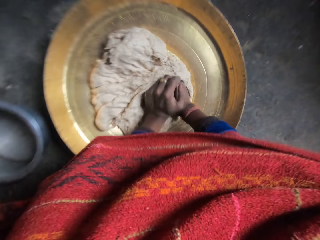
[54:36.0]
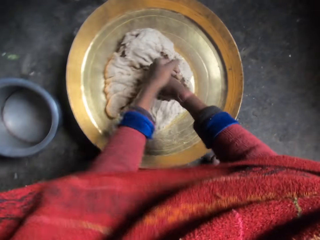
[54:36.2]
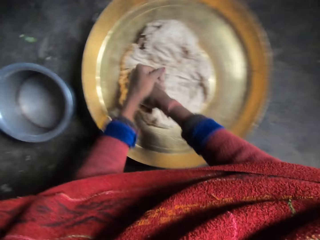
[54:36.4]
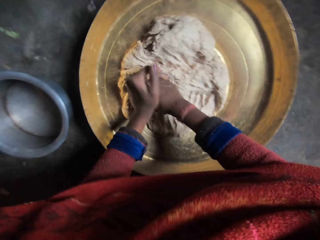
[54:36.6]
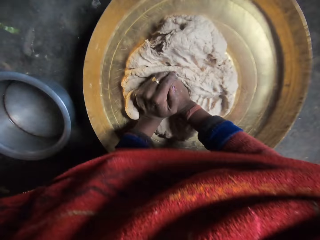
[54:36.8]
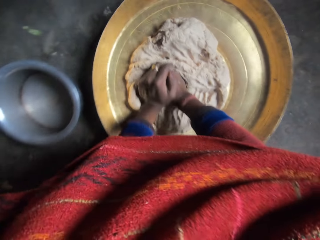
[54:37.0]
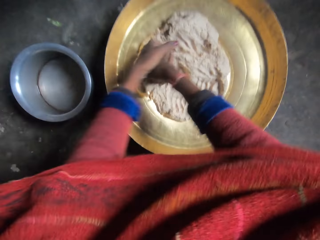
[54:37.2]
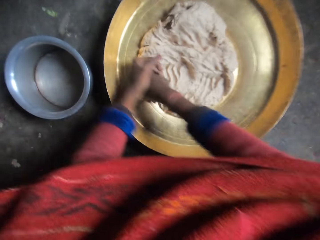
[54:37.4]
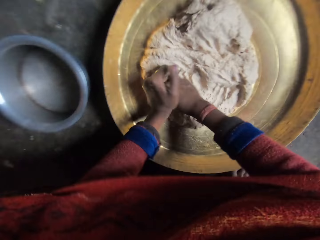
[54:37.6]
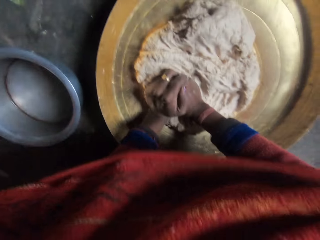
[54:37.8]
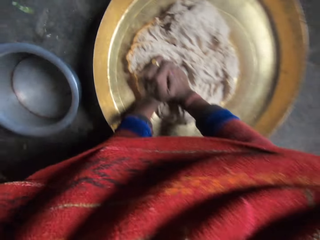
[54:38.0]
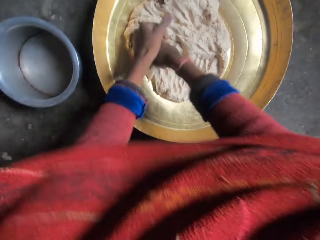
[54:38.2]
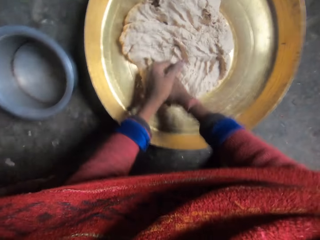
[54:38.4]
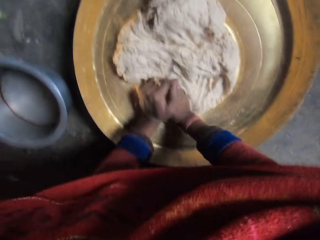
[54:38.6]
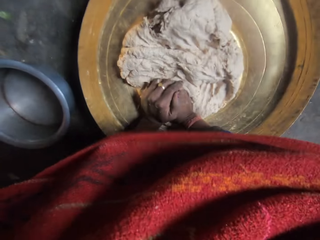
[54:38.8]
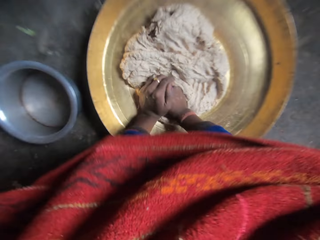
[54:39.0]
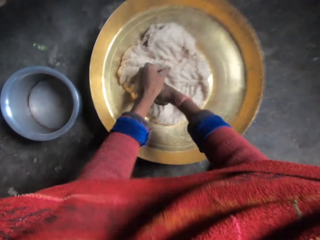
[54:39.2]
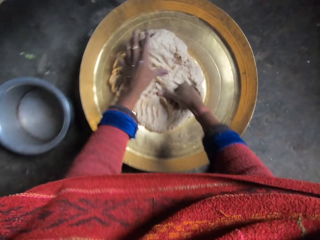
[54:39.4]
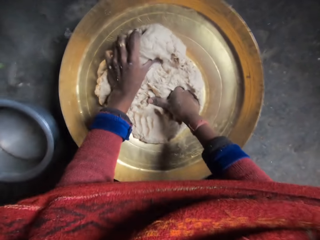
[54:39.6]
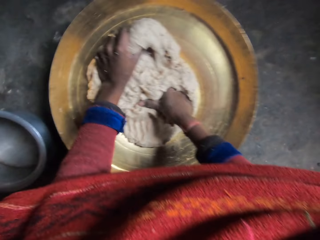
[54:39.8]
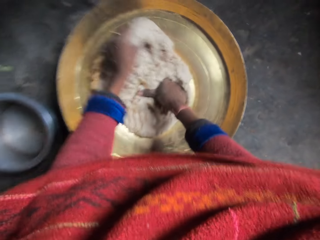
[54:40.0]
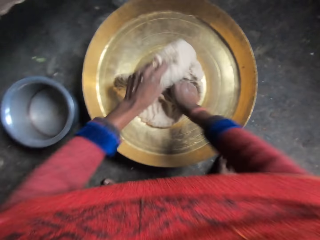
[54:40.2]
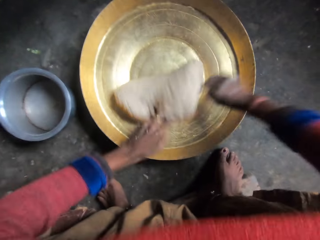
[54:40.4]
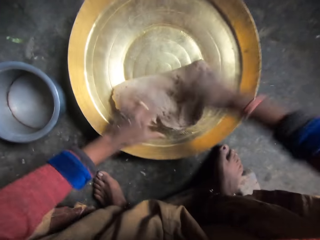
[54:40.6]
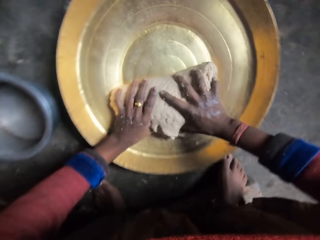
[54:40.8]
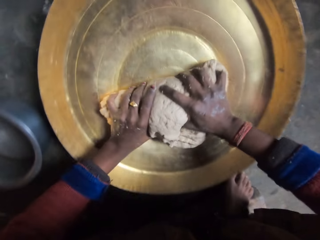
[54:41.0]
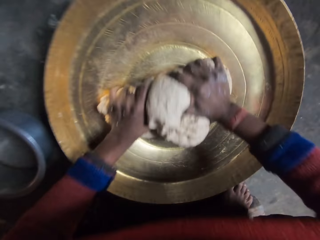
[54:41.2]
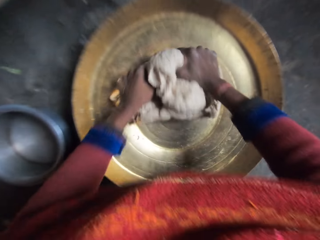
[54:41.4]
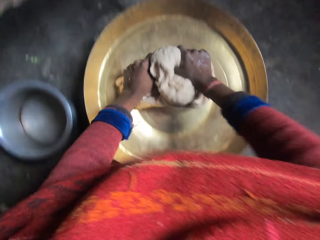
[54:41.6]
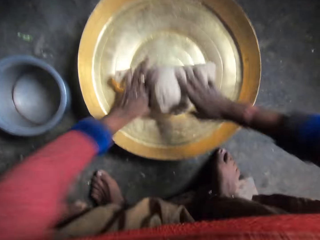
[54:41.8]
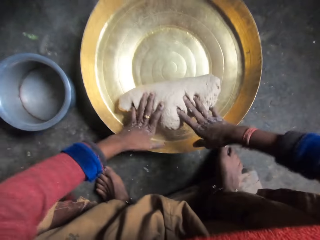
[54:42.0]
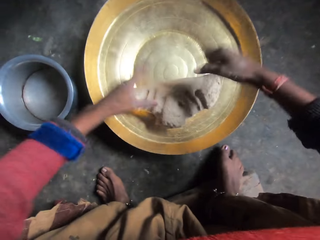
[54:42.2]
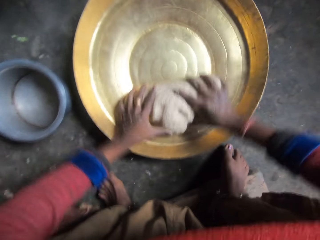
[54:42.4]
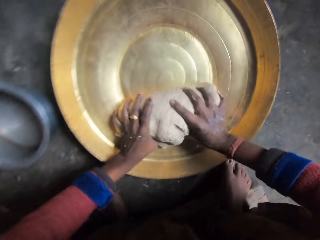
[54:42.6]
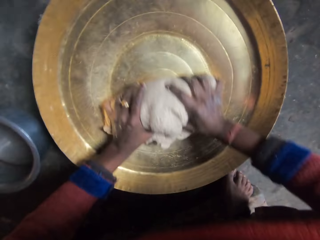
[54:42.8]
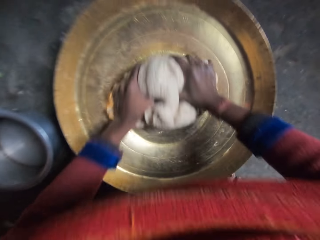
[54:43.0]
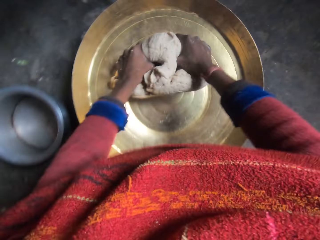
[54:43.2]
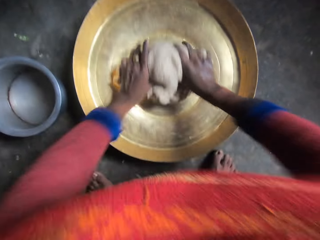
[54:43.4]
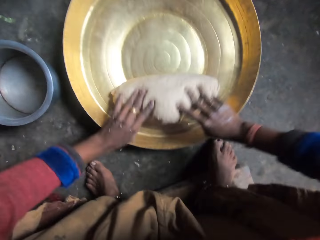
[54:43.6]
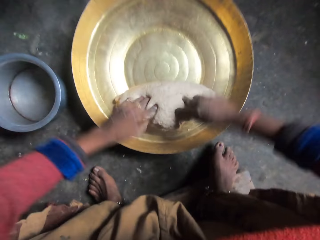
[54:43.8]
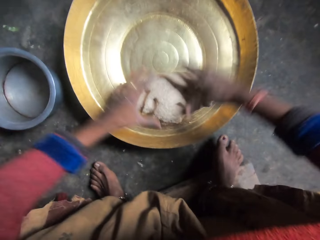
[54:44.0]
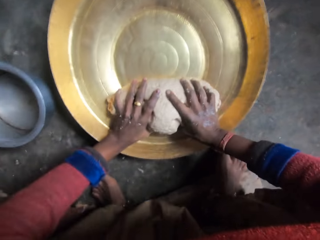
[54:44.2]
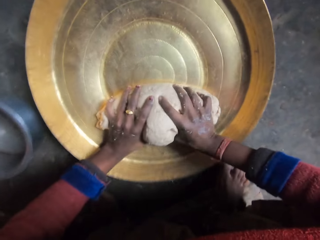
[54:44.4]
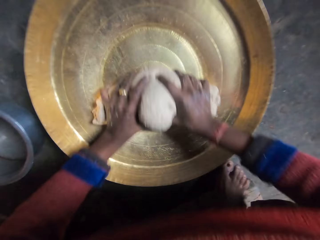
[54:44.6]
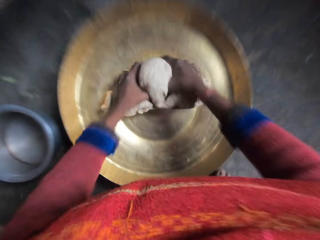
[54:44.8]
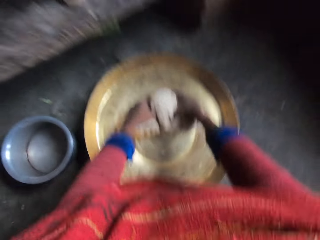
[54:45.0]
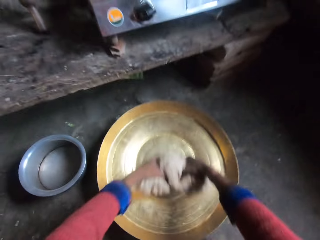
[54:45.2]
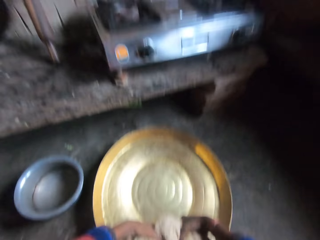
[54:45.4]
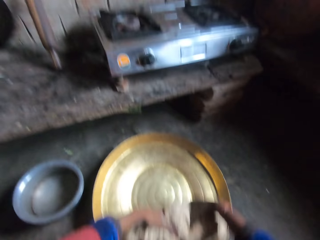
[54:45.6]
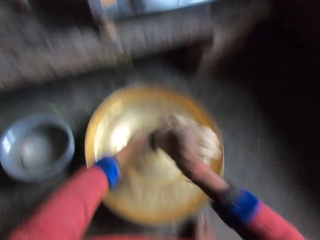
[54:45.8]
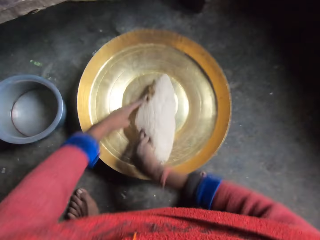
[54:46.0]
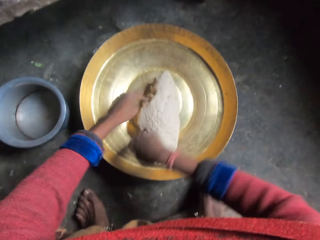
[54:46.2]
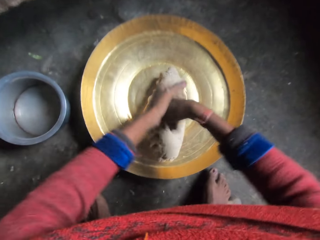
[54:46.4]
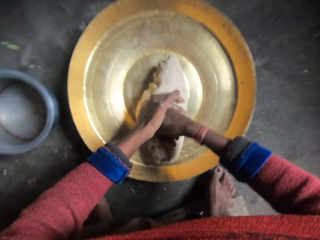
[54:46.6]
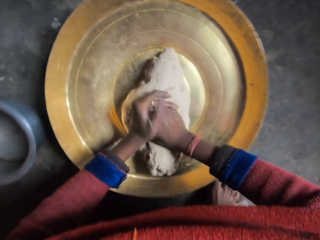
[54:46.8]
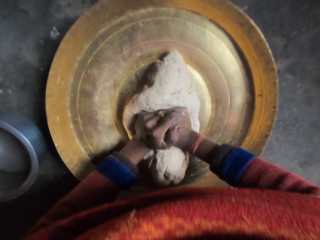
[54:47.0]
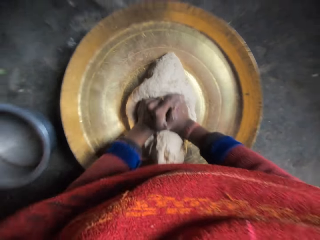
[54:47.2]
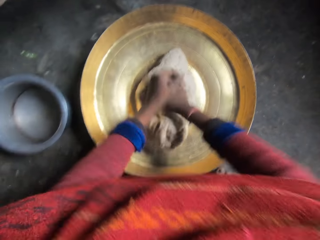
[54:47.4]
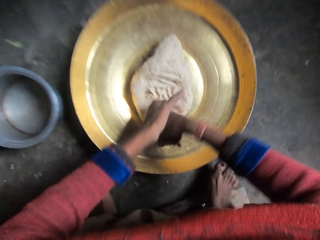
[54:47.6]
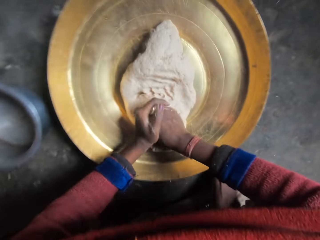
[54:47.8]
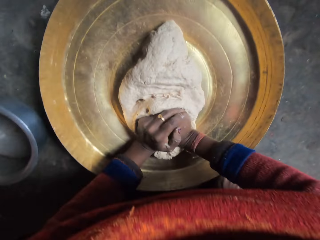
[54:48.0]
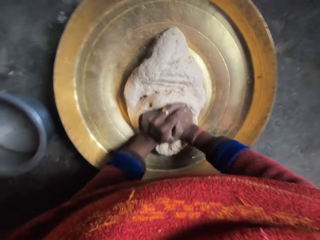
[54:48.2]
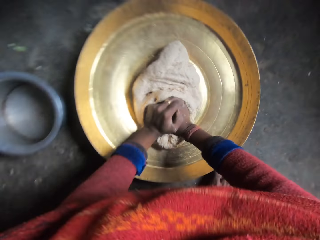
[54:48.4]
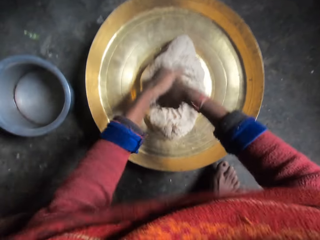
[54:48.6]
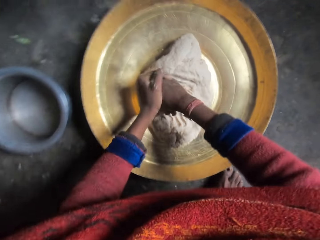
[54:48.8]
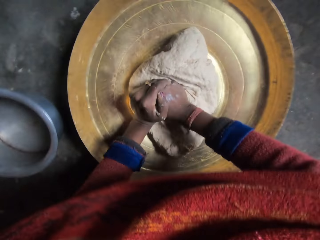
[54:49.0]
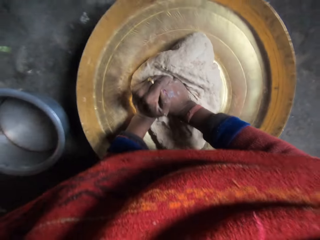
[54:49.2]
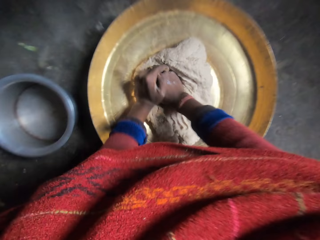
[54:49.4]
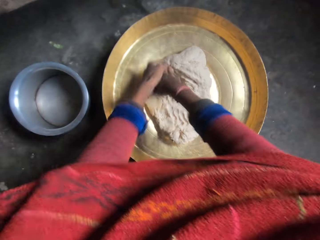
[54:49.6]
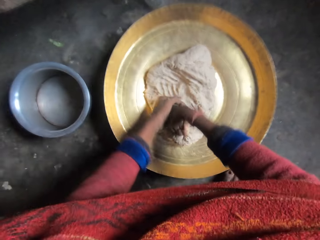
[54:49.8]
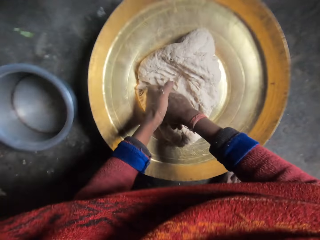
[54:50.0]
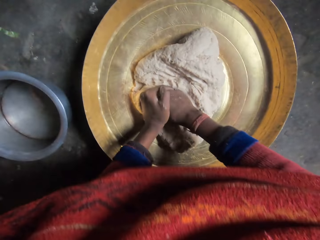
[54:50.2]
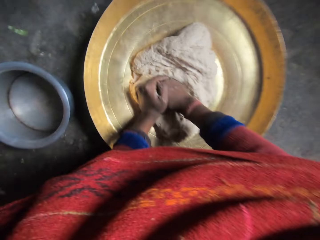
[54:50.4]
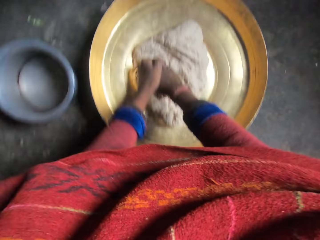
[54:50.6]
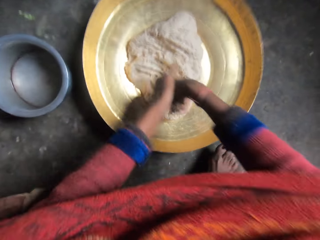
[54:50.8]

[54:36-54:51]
The camera wearer sniffs briefly. He flips the dough. He rolls the dough. He looks at the cooker on the table stand. He lifts the dough. He puts down the dough. He presses the dough in the basin with his hands.

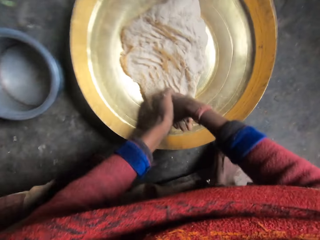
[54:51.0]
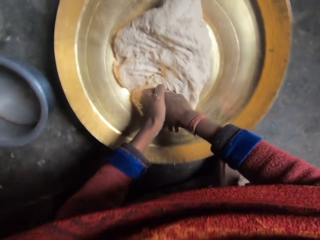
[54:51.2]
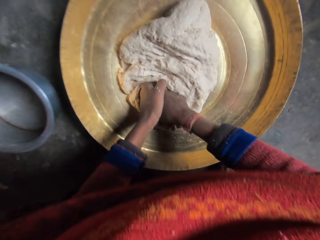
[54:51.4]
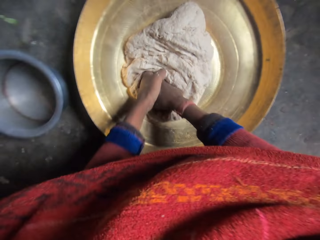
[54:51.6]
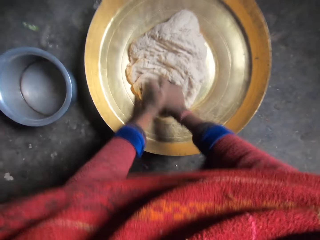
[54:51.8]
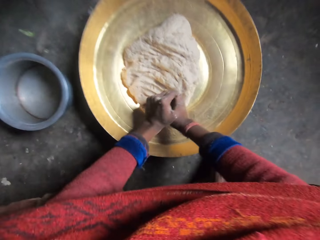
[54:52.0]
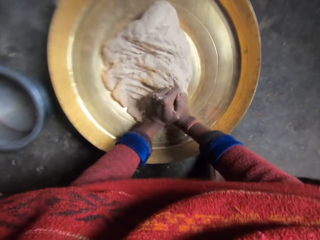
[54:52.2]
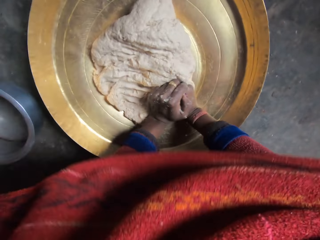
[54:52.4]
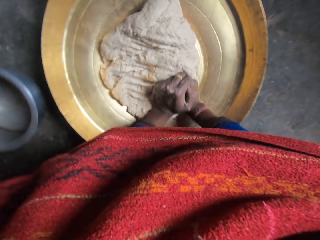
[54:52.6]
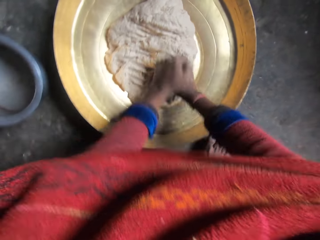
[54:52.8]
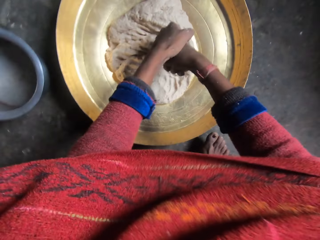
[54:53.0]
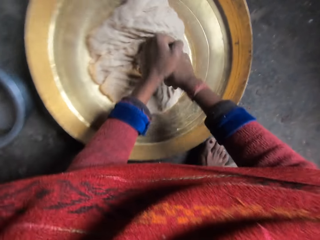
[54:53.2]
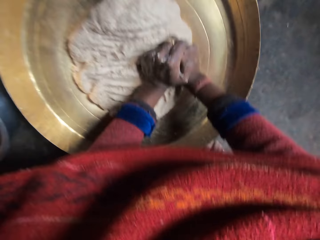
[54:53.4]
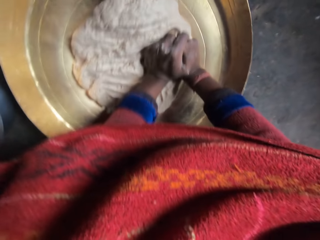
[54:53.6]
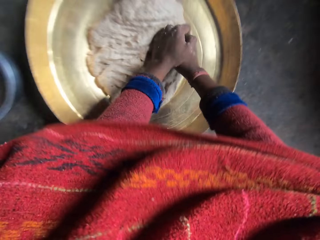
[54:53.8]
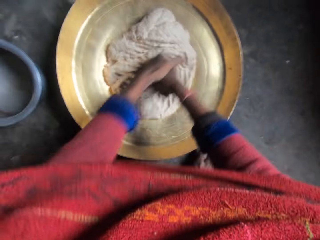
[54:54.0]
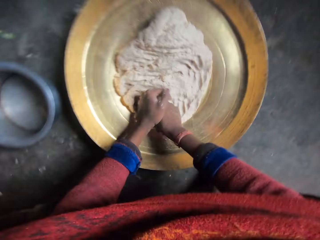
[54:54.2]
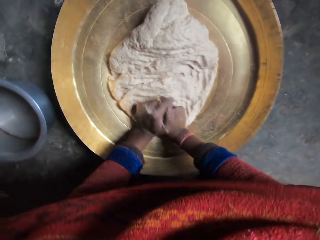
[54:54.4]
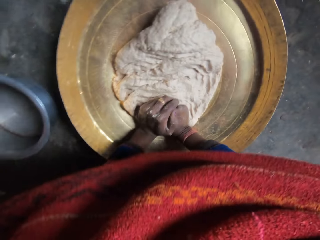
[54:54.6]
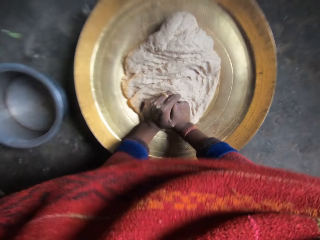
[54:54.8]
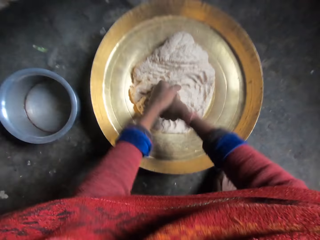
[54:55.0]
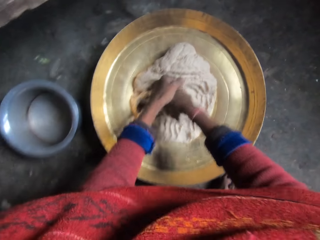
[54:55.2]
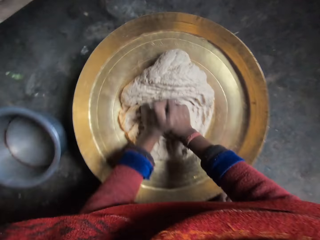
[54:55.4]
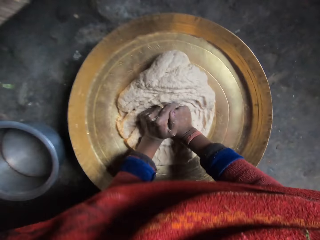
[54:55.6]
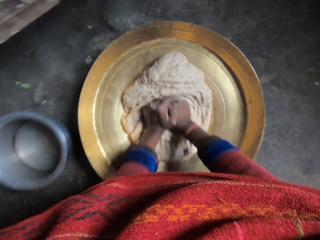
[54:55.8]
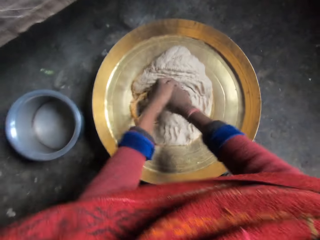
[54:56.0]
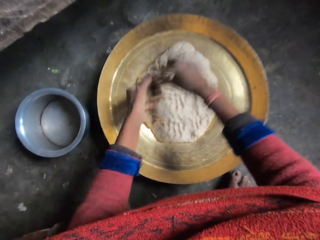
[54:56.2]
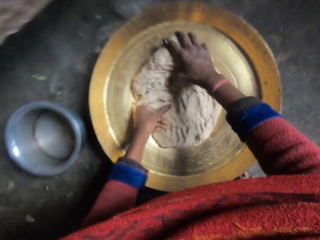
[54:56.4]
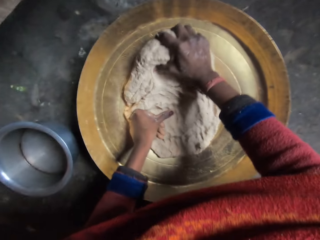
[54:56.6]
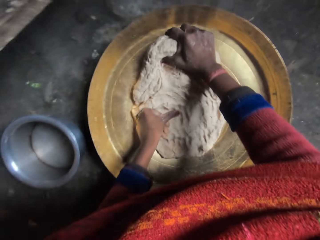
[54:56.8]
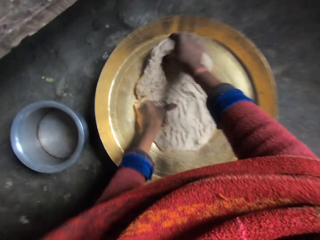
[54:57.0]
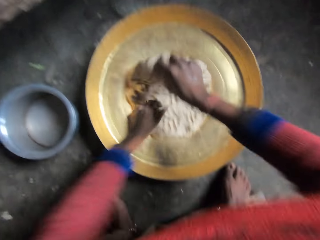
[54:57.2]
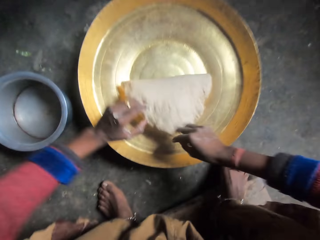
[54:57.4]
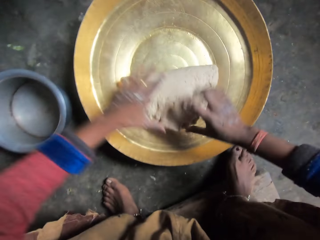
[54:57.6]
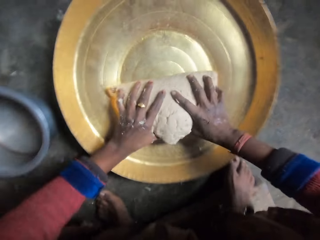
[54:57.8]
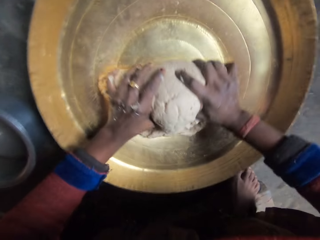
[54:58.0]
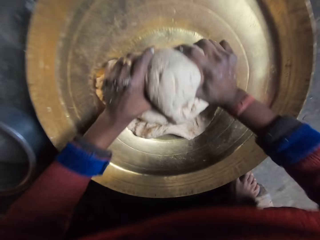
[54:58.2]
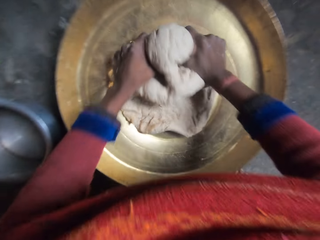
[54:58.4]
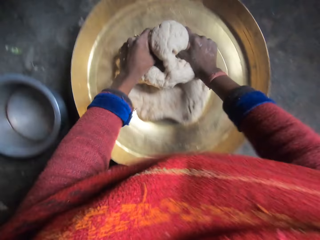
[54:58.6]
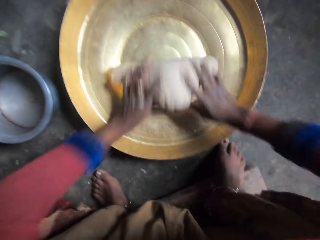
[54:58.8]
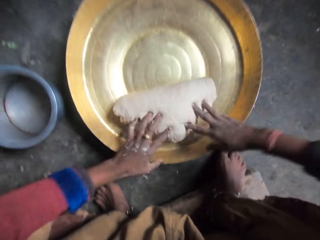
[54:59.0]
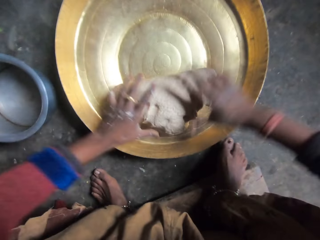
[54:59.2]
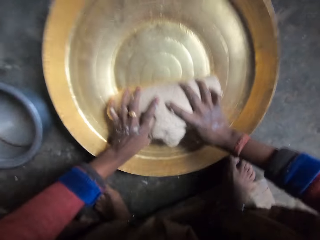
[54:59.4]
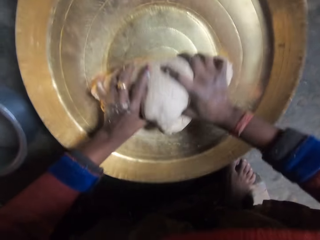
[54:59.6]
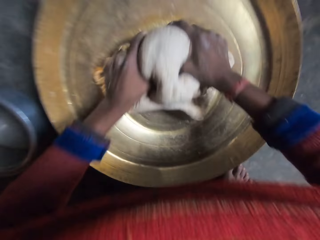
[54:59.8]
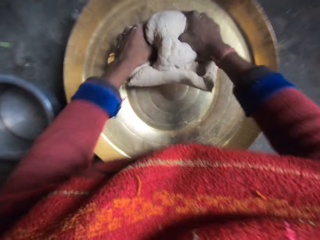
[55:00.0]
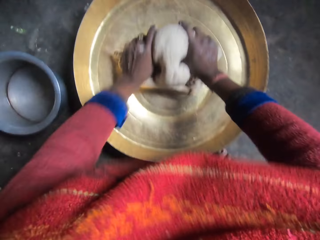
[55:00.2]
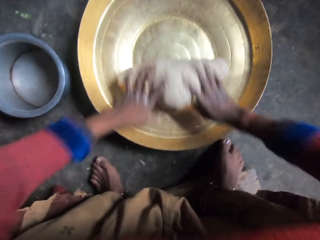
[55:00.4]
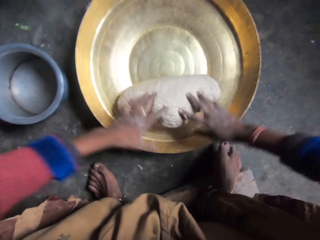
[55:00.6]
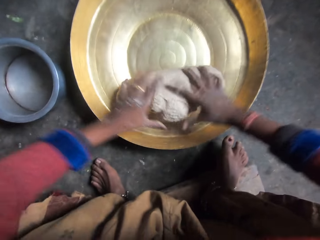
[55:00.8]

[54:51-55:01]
The camera wearer flips the dough. They roll the dough.
